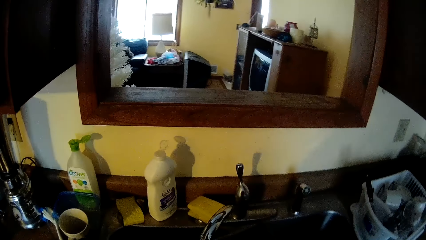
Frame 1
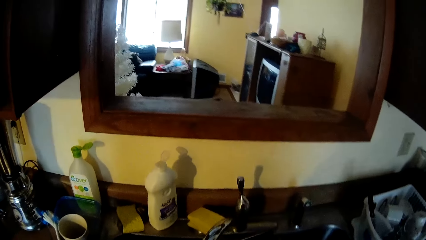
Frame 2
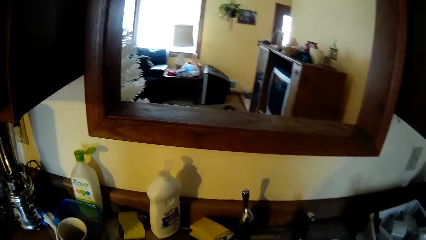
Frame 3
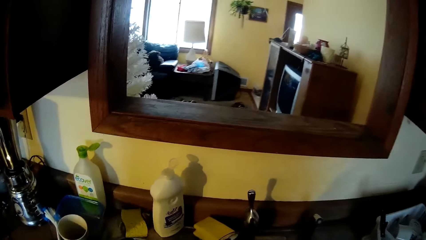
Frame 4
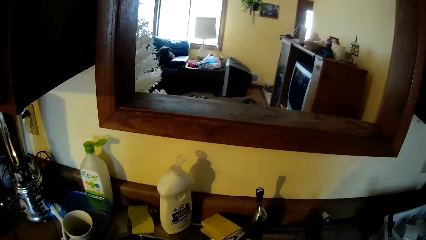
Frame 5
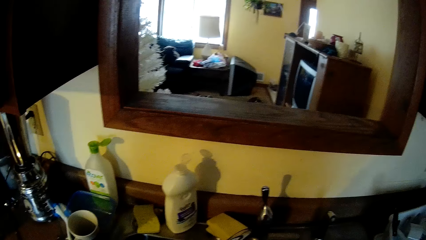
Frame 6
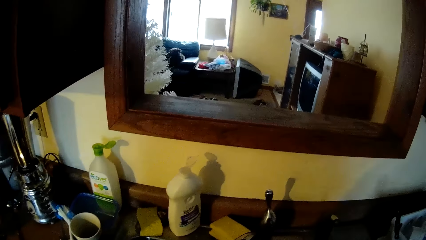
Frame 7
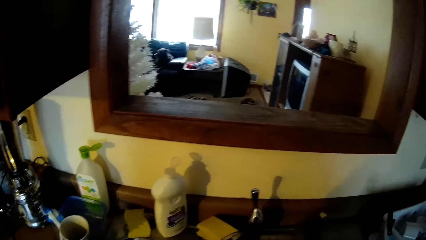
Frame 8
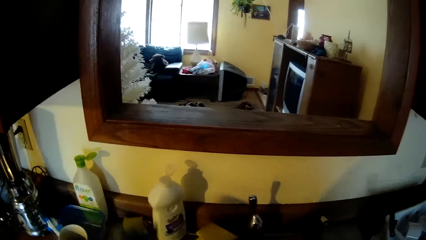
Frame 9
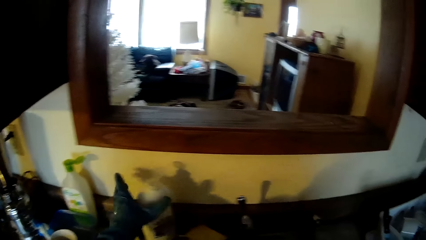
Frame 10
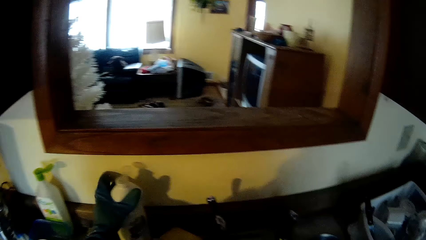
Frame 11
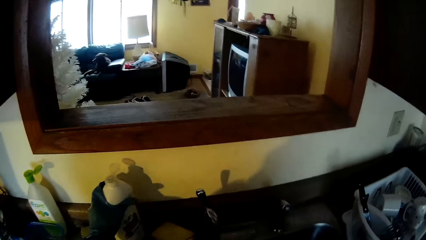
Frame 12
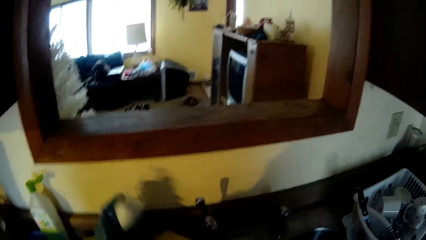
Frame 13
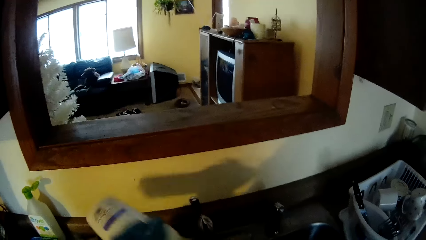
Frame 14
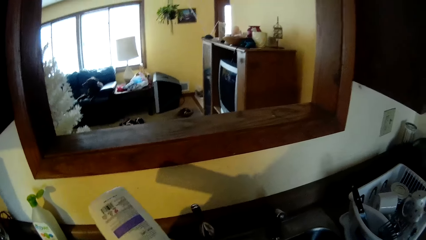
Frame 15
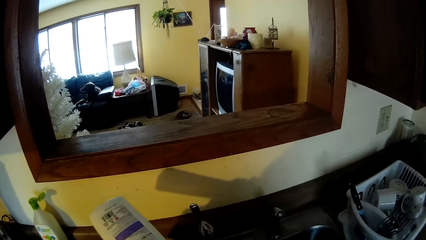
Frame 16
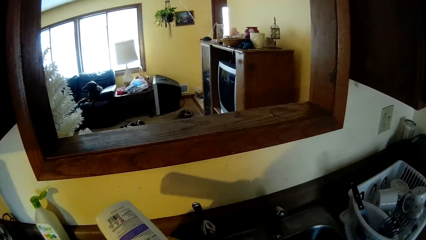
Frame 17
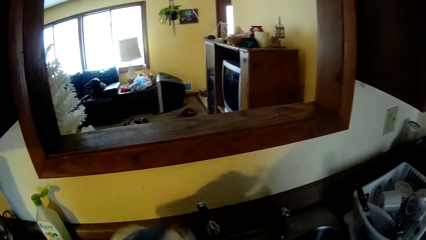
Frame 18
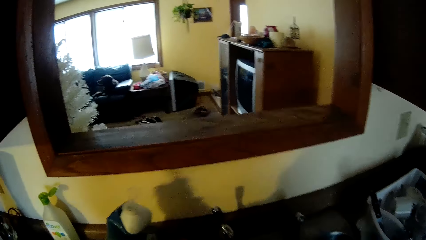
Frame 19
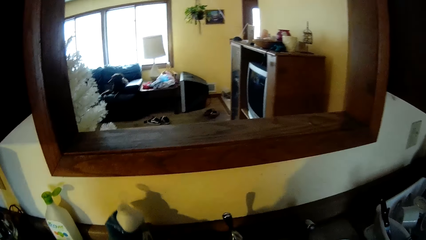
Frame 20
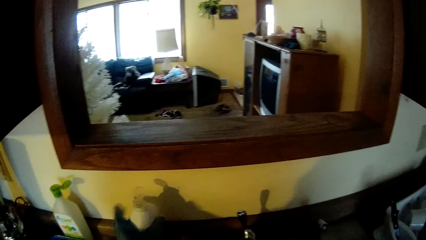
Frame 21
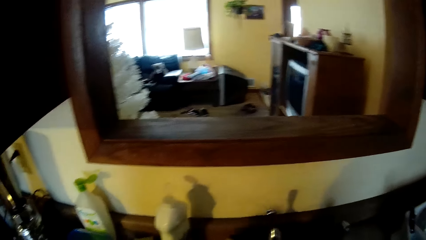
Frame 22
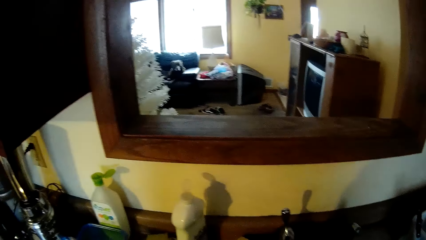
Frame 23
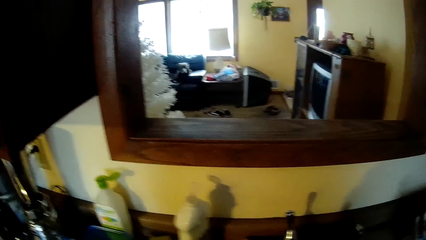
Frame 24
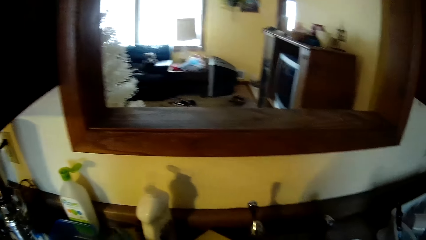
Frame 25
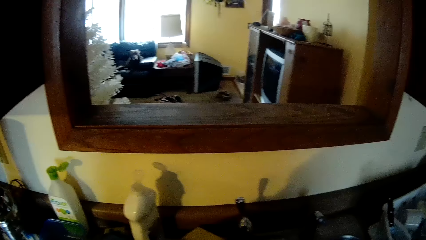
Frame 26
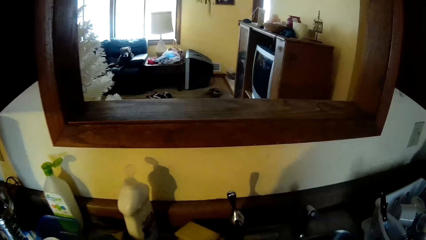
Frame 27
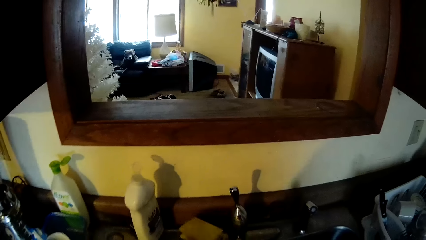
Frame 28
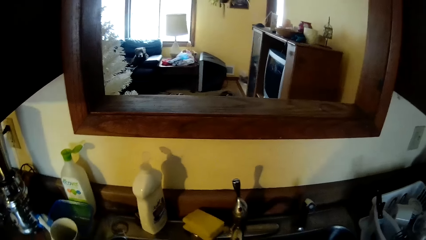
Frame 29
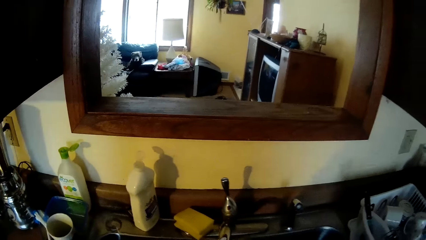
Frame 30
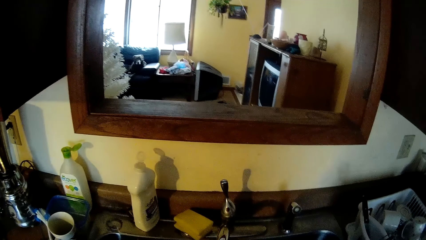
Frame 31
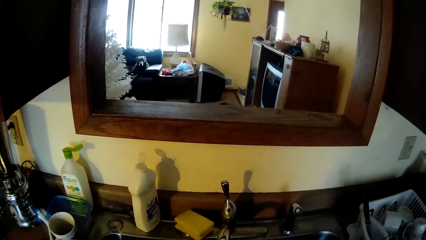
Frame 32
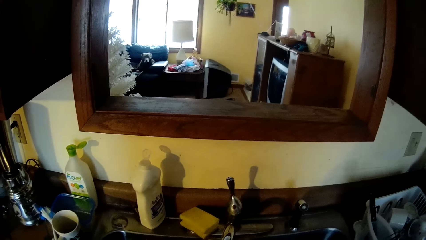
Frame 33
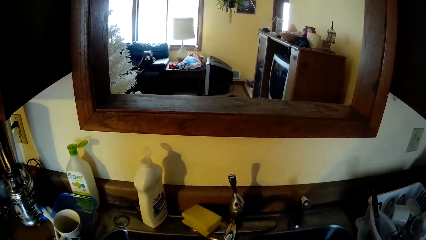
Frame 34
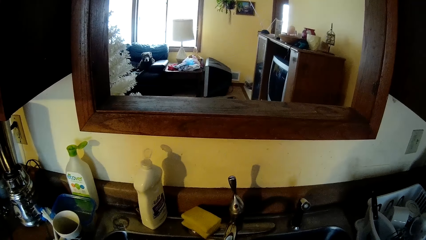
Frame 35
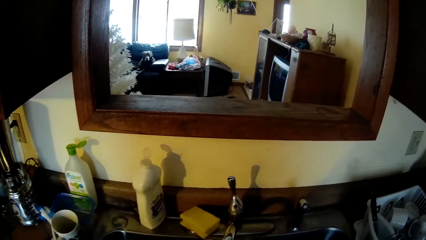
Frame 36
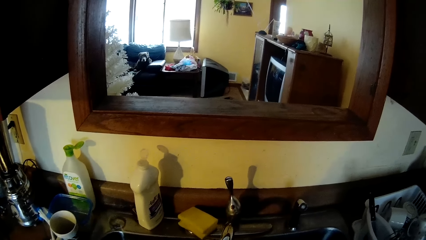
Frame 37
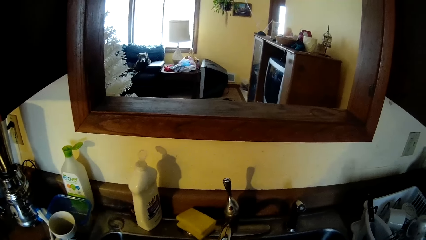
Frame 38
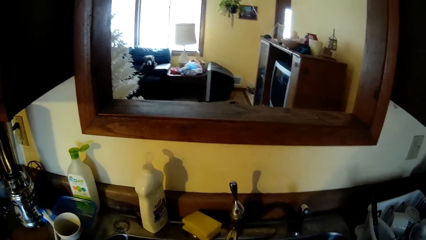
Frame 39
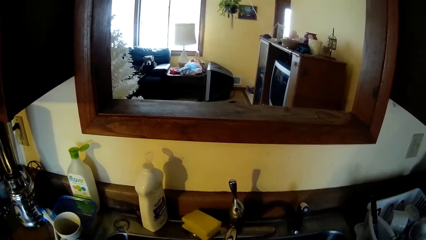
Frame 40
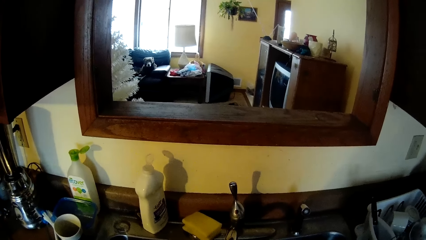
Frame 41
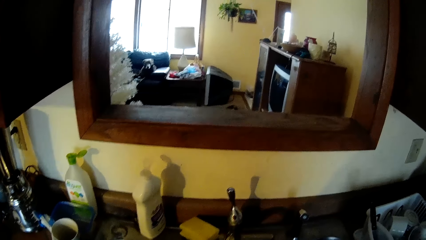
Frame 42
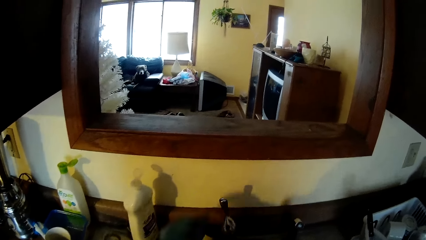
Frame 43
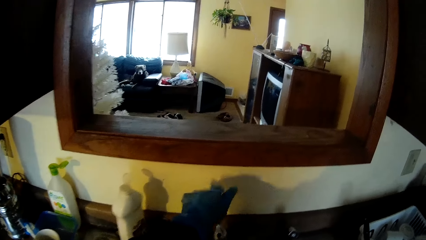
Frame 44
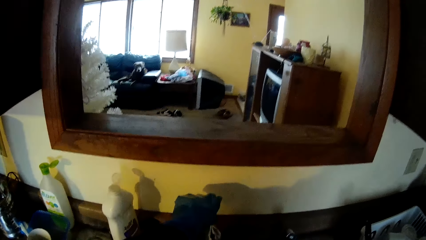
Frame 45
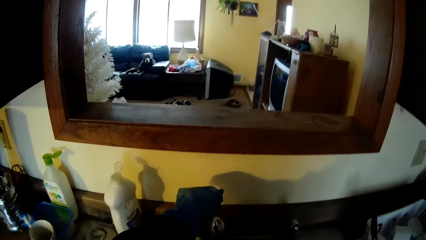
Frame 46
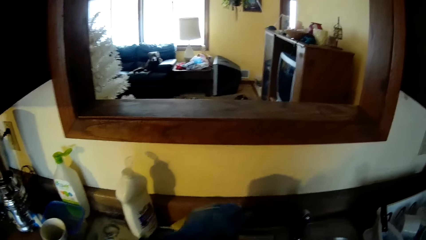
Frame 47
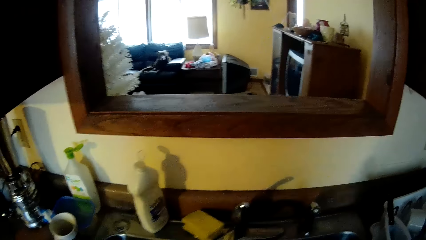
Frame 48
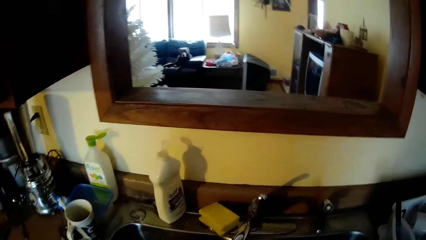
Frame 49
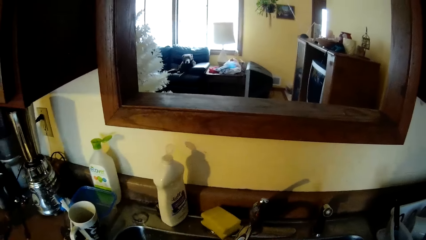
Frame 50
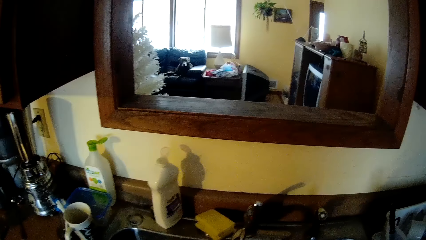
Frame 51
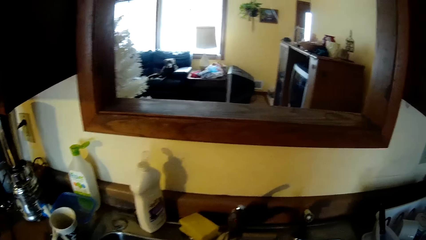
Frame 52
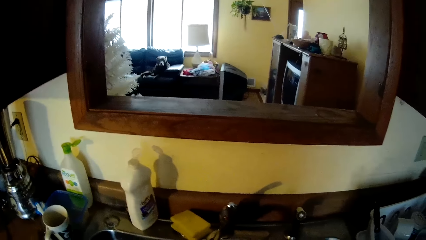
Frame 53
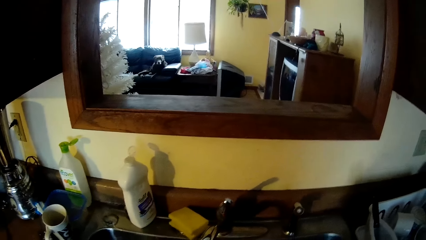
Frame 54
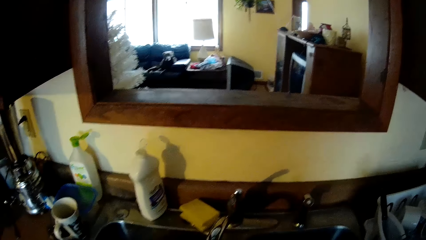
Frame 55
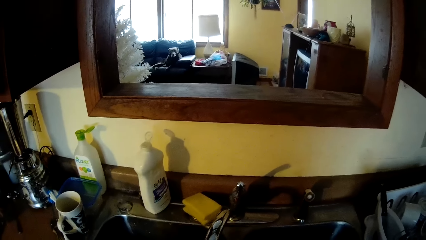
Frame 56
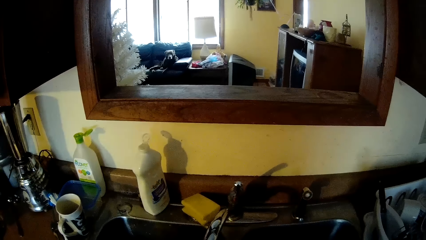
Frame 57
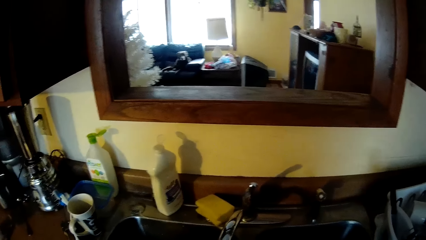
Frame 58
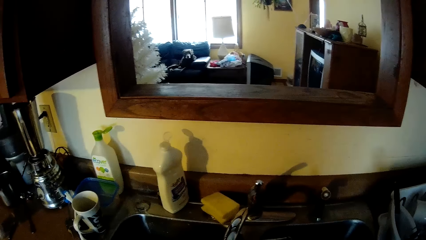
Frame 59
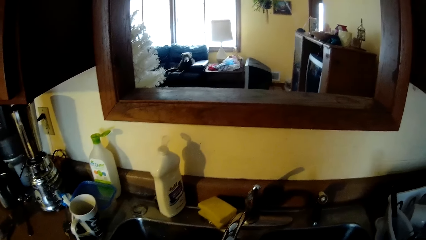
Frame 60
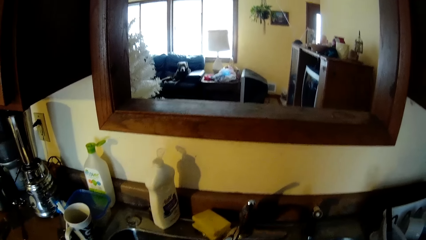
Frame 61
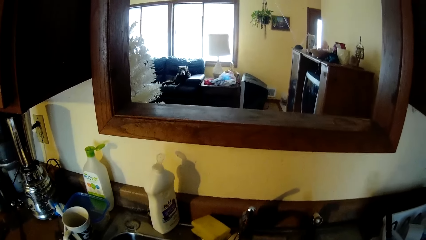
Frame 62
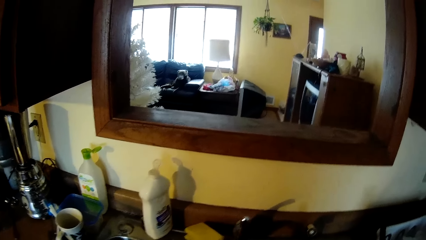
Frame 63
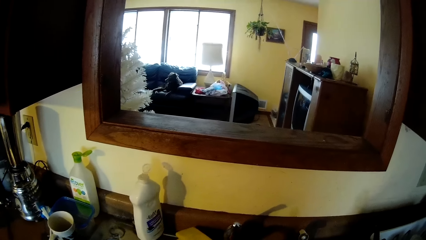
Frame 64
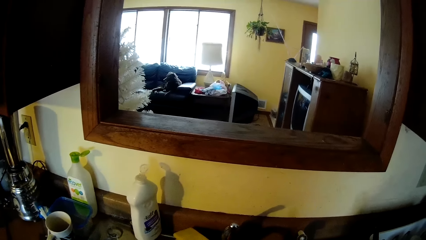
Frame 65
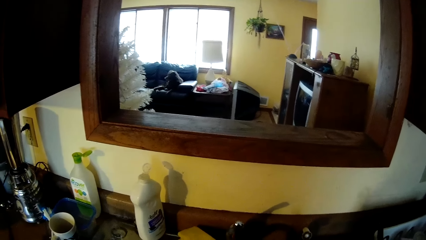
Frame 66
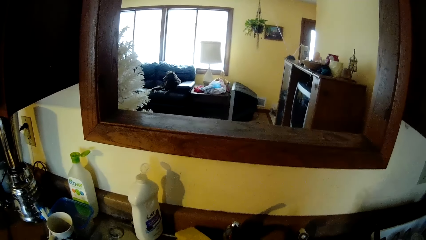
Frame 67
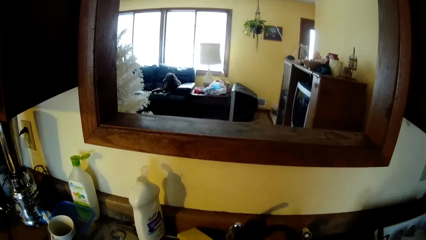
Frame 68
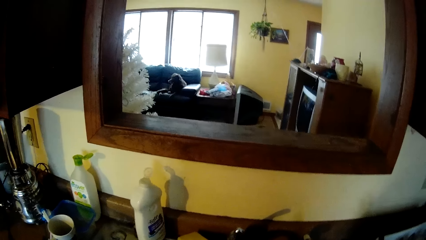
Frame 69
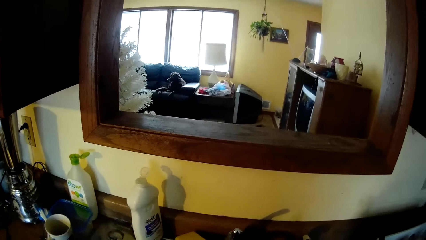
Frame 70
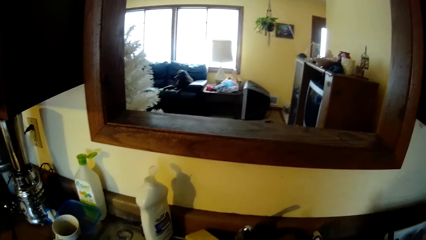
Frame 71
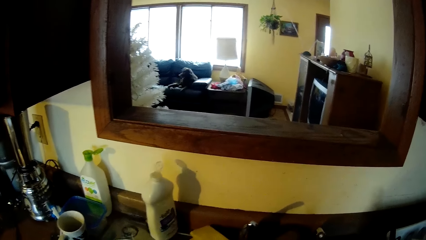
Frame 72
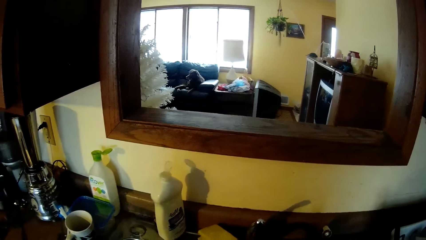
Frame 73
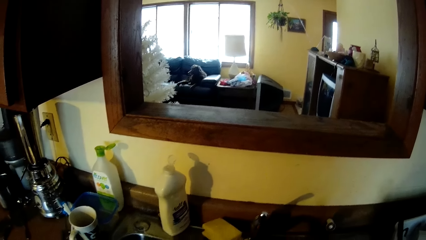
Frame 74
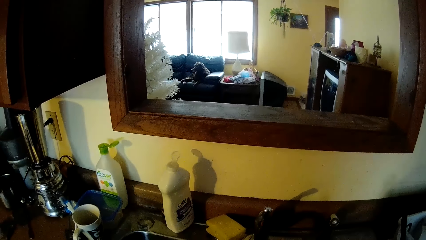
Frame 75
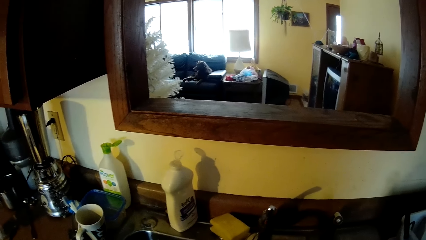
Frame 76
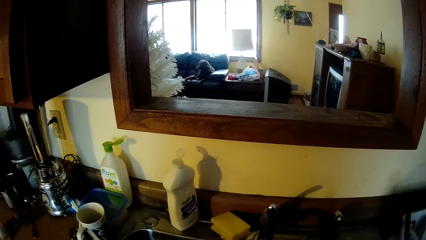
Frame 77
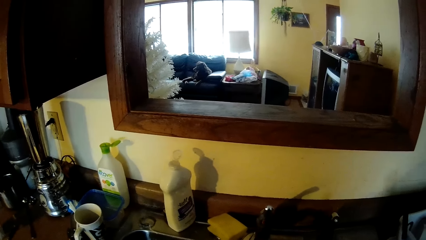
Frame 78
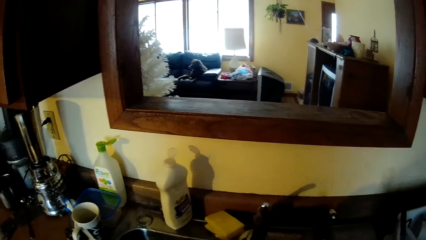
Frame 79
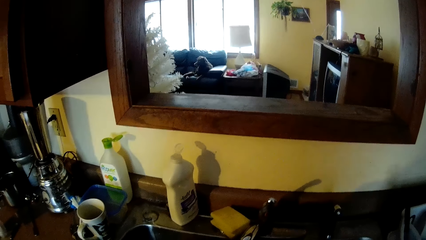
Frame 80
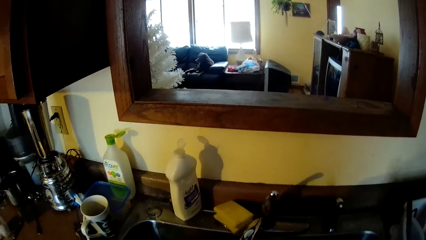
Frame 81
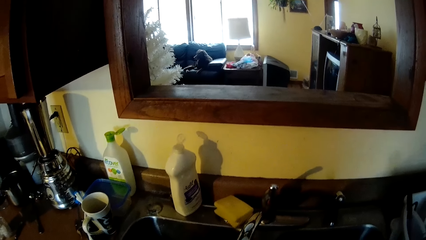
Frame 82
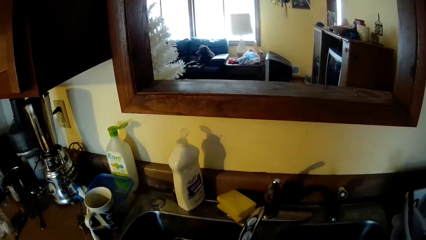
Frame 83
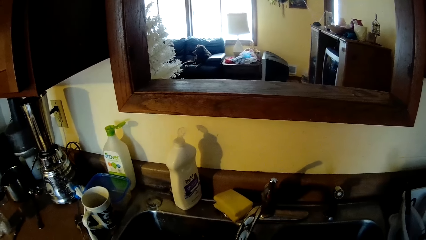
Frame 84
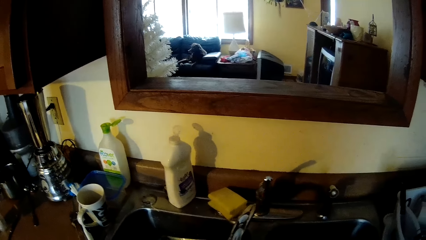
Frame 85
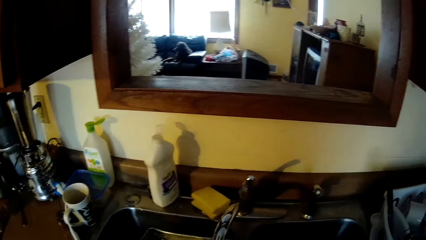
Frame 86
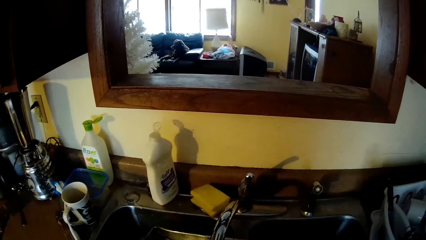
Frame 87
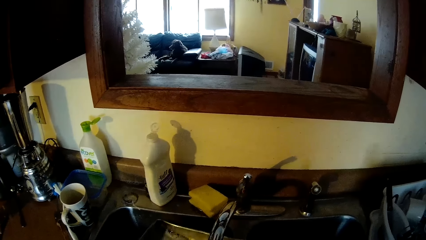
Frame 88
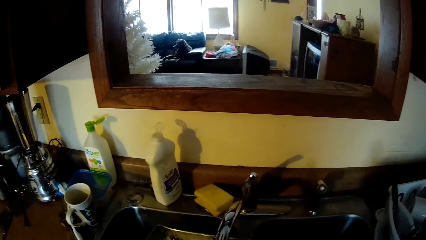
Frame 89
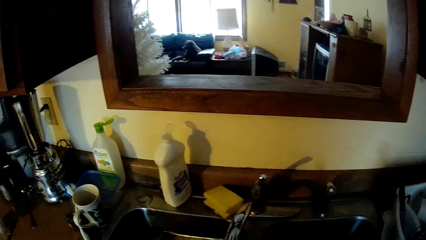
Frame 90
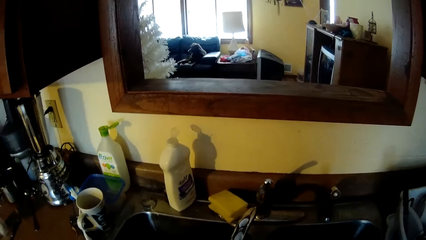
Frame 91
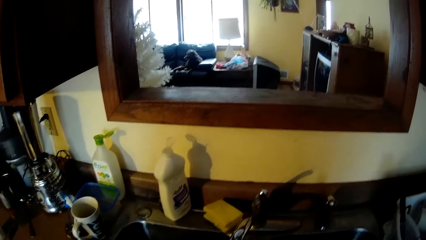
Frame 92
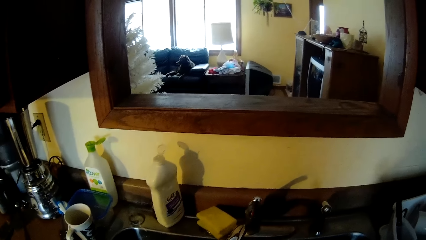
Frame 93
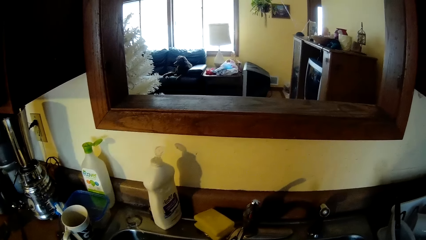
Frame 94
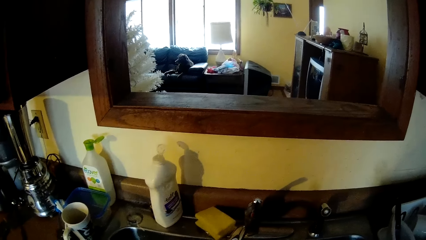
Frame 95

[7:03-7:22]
The camera wearer picks up the liquid soap from the sink with her left hand. She pours the liquid soap inside the sink with her left hand. She drops the liquid soap on the sink with her left hand. She picks up the sponge from the sink with her left hand. She turns off the tap with her left hand. She washes the baking pan inside the sink with both hands.
